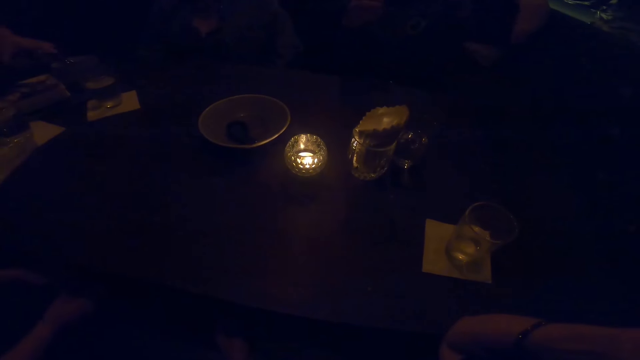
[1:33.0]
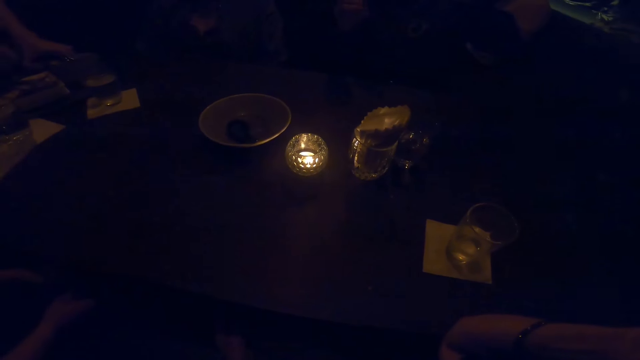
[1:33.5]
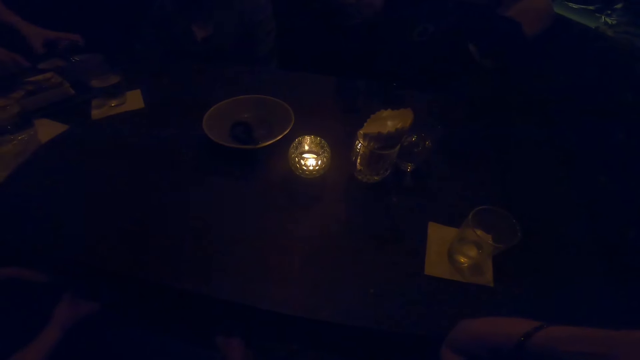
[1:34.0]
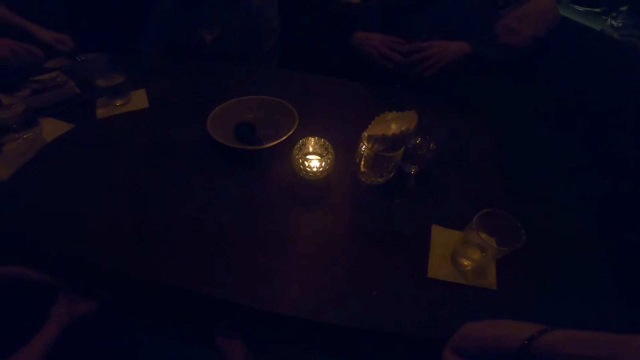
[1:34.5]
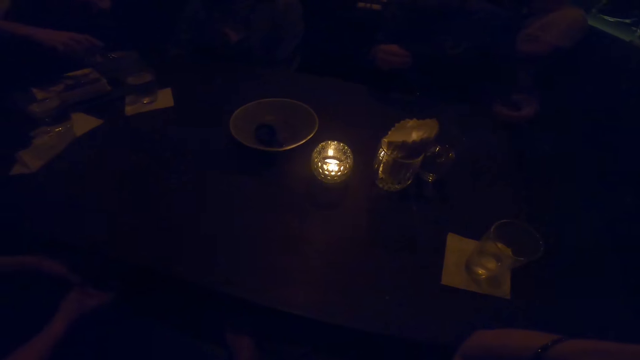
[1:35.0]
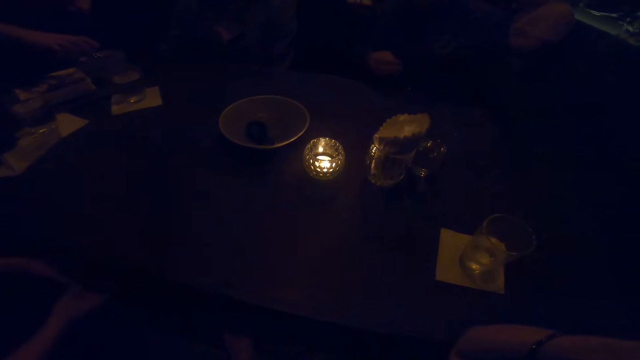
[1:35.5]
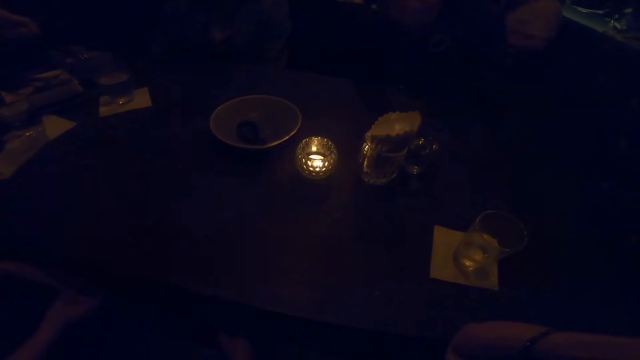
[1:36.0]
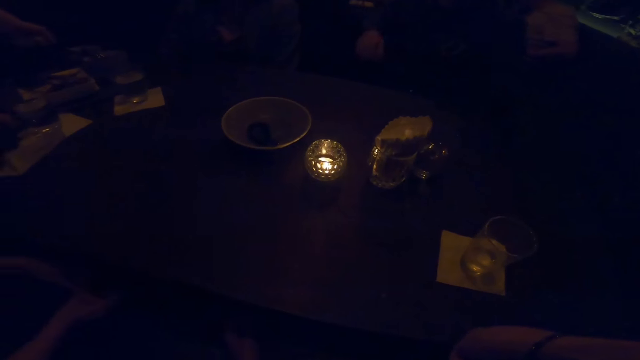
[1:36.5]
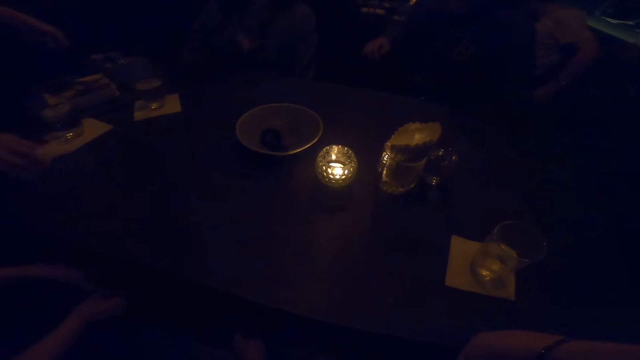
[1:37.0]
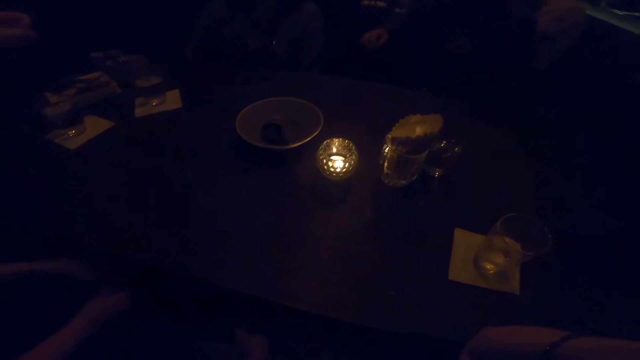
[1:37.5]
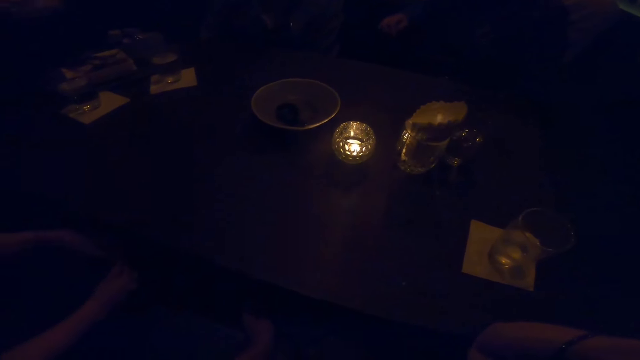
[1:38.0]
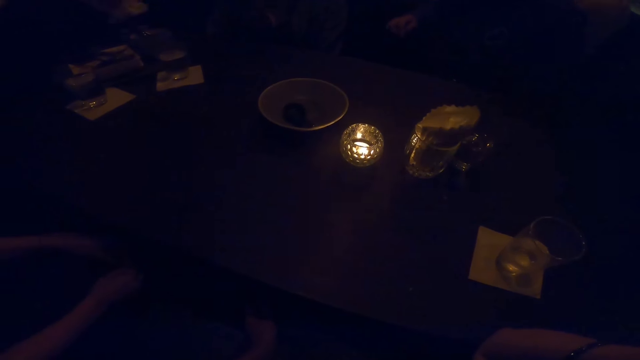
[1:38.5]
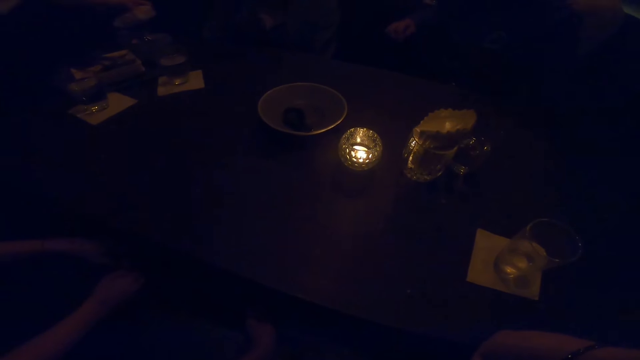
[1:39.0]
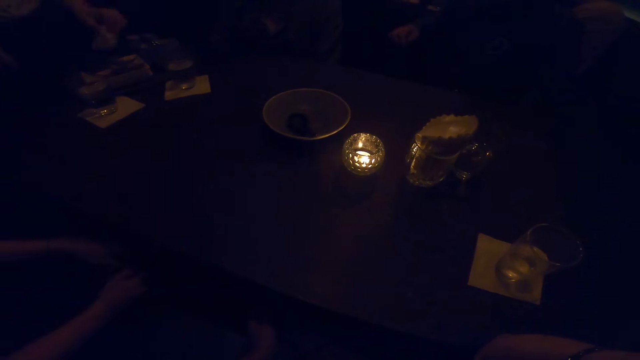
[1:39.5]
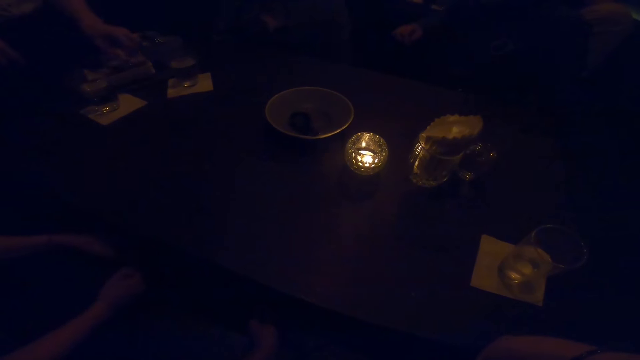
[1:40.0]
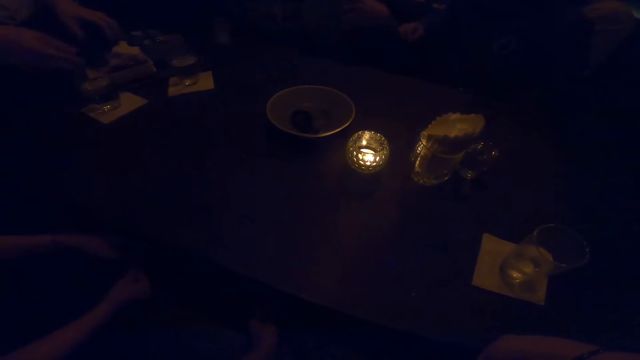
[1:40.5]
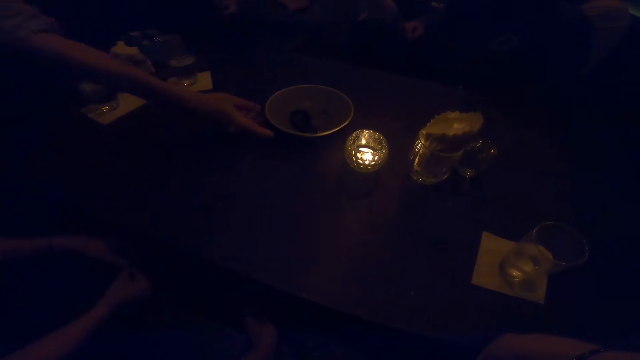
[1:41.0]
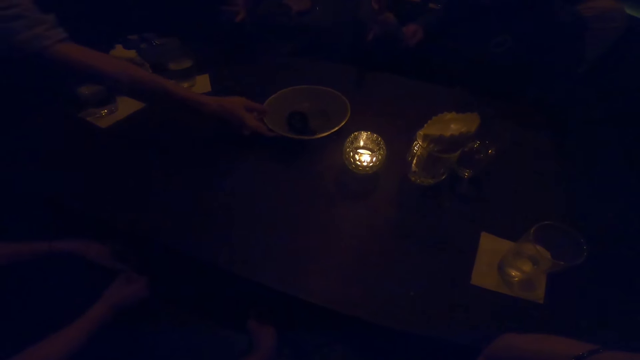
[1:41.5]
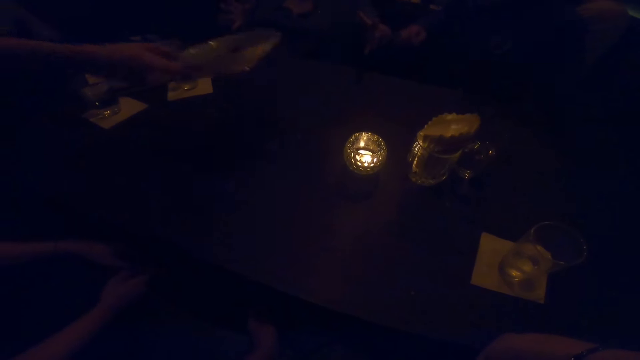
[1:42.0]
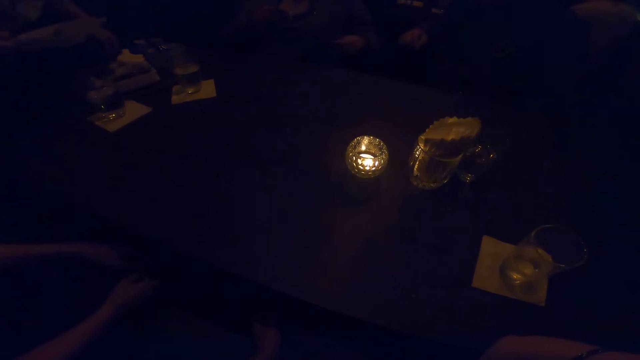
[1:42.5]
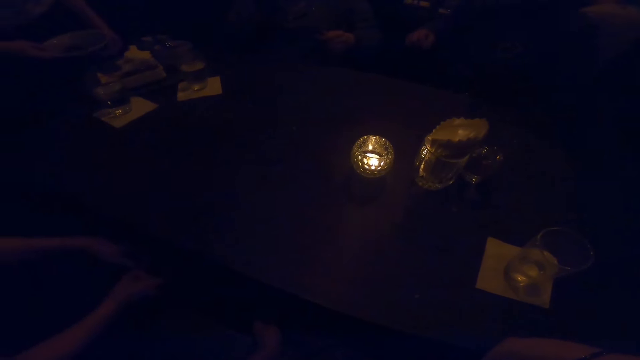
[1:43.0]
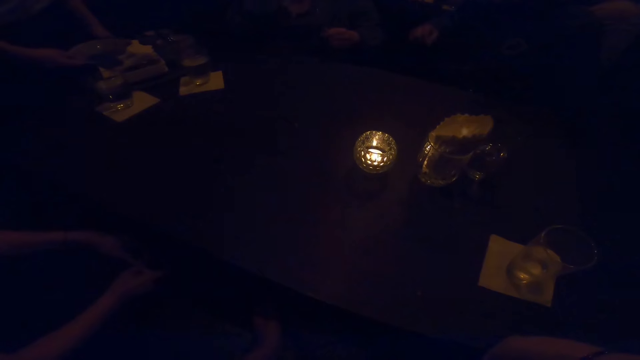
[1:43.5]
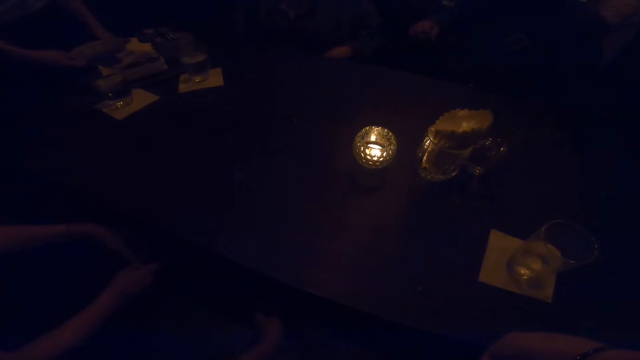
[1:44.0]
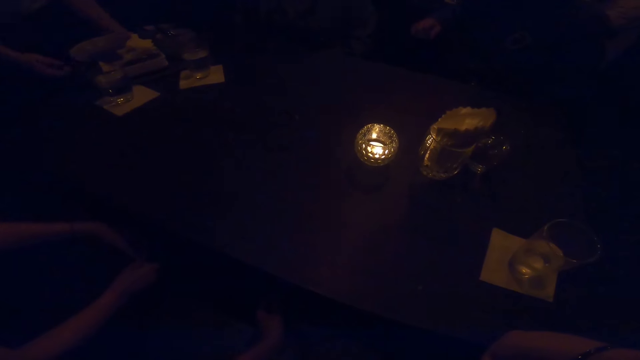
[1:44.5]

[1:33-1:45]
A person sways hands in the air.

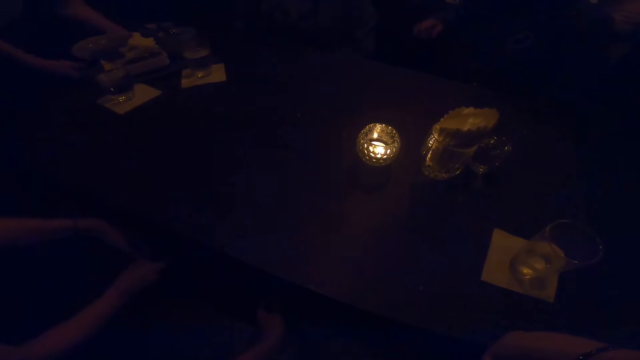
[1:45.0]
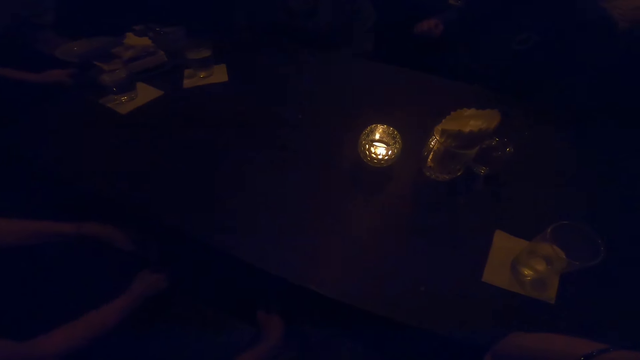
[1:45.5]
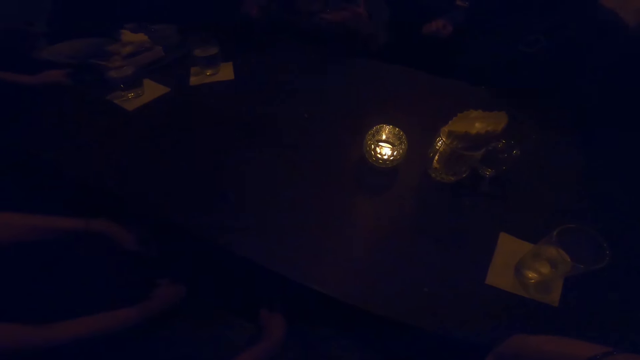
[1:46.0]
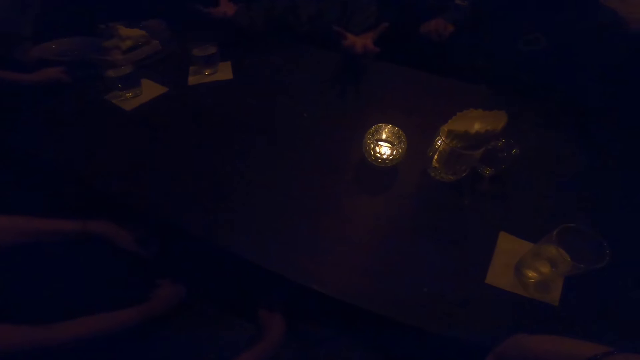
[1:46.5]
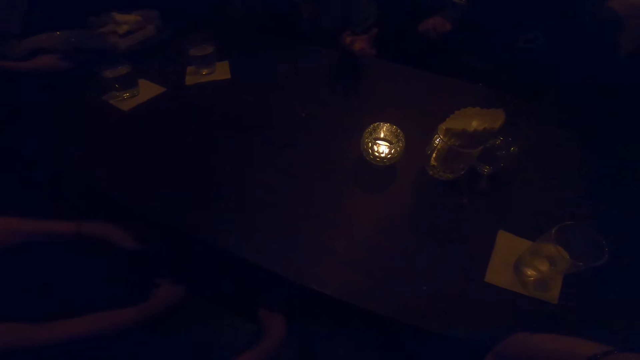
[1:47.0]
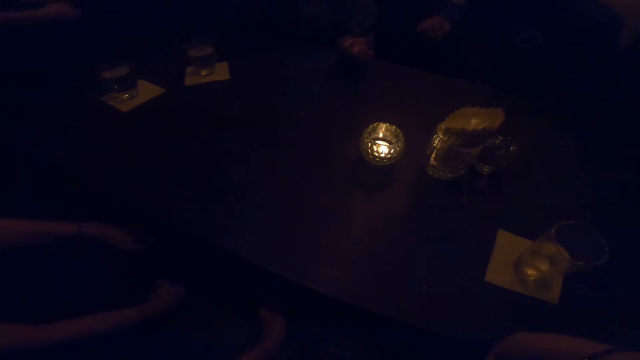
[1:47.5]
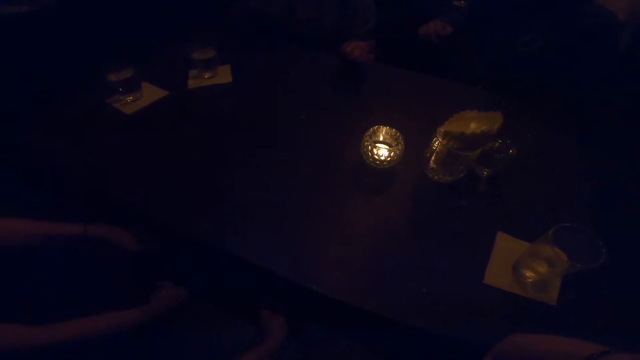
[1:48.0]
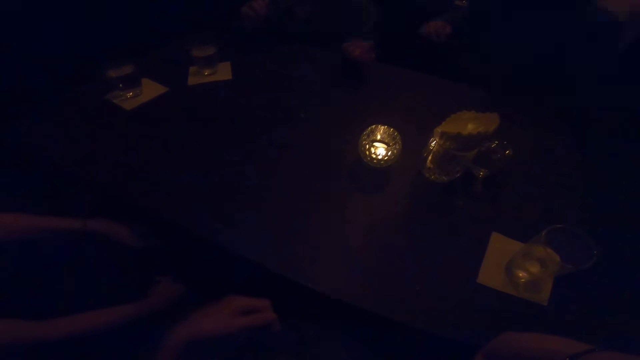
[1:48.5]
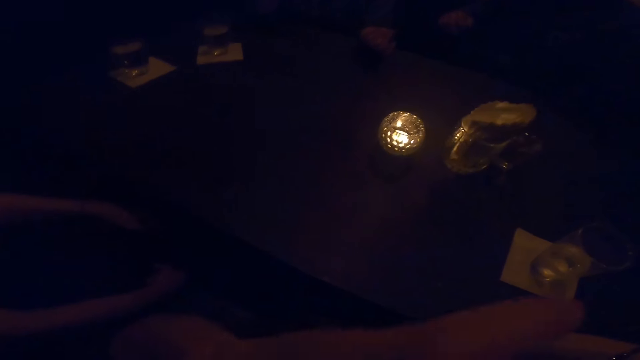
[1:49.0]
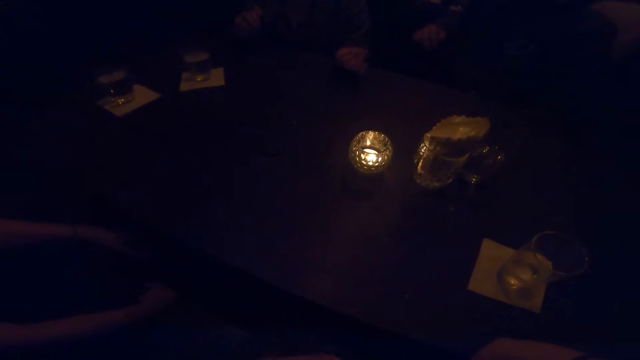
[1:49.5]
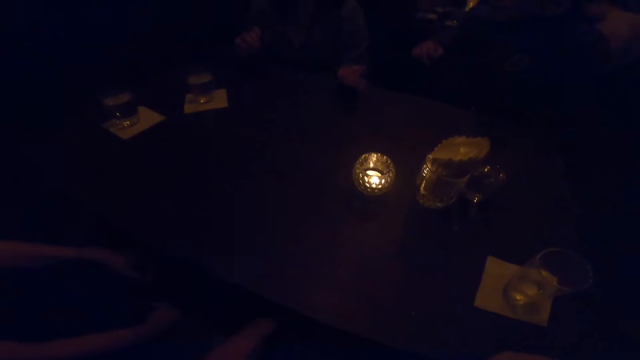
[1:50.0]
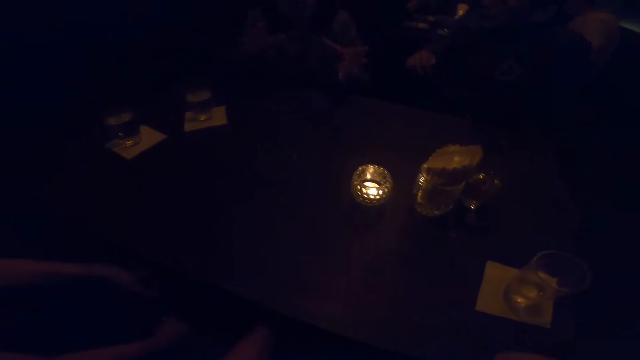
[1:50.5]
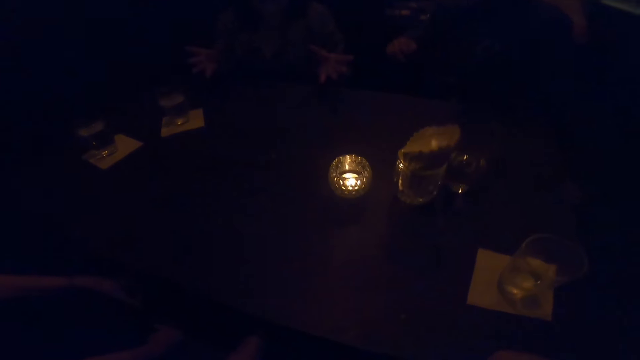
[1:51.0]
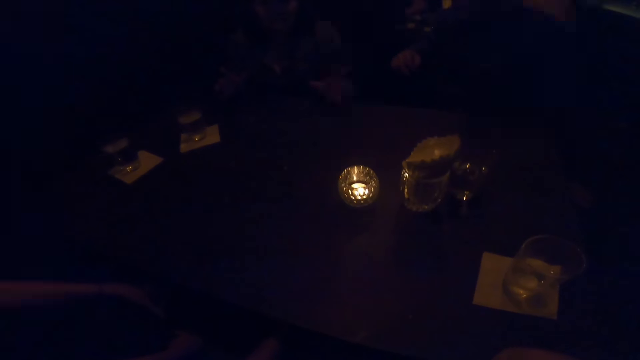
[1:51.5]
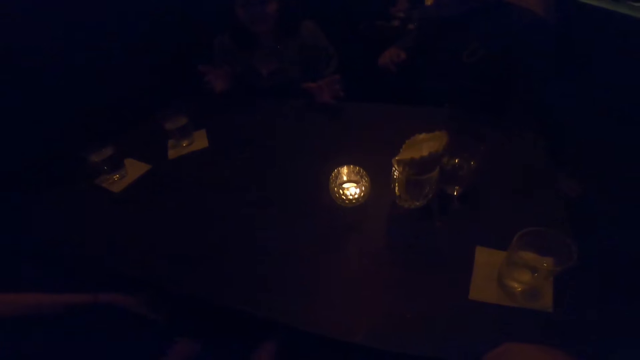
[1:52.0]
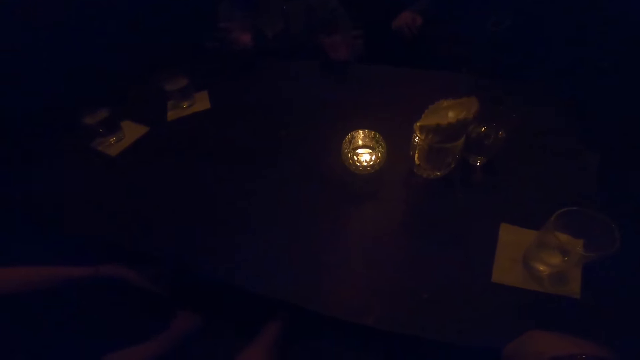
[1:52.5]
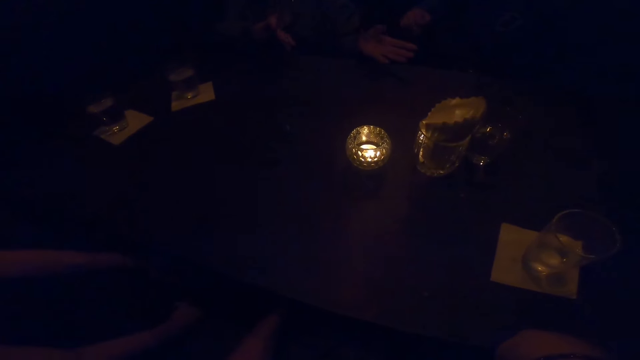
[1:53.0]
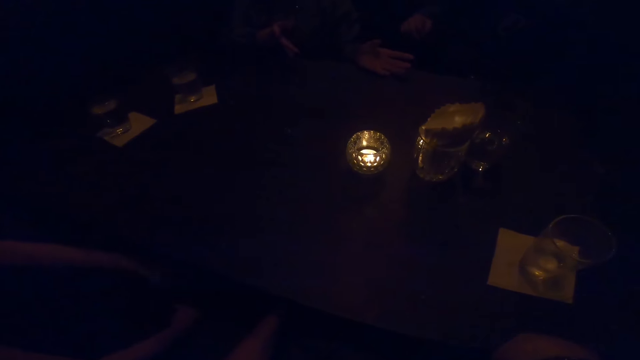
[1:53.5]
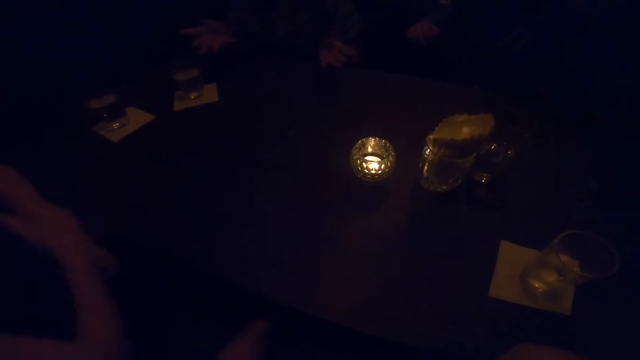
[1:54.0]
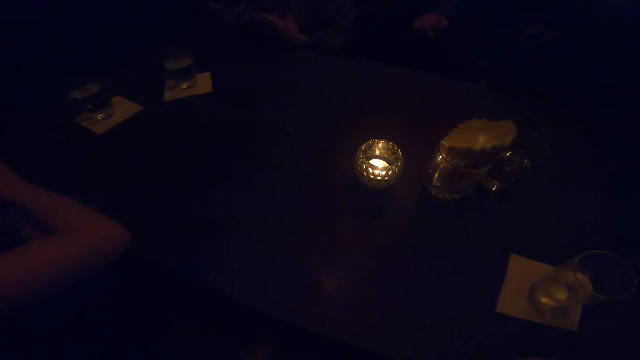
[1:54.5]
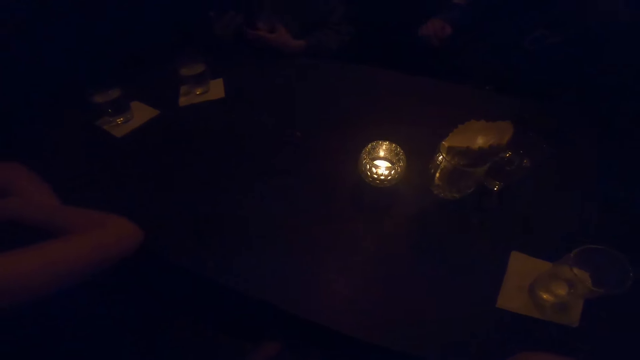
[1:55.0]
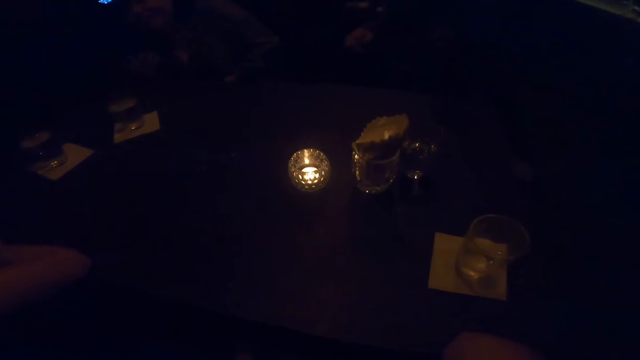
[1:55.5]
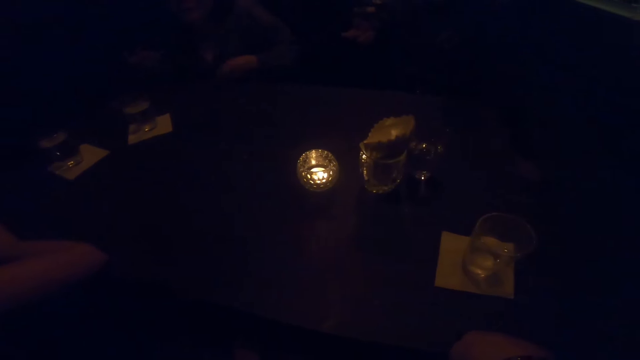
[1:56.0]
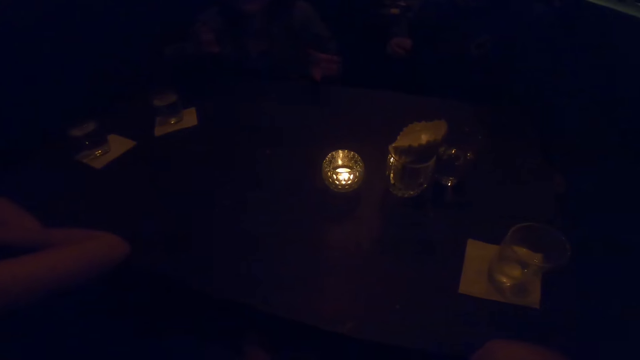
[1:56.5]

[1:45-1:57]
The camera wearer lifts hands in the air. The woman places both hands on the table.
